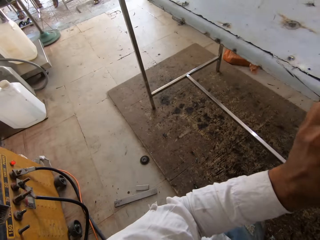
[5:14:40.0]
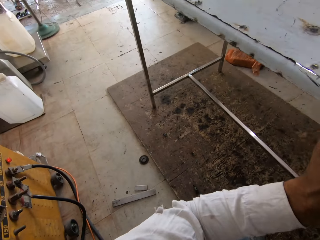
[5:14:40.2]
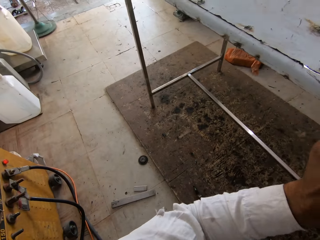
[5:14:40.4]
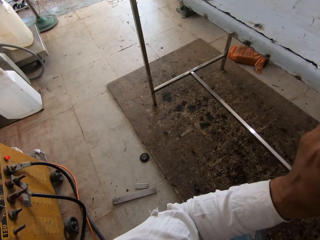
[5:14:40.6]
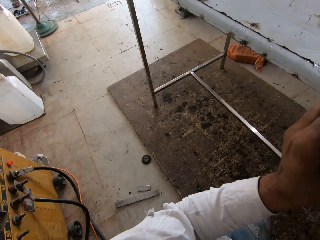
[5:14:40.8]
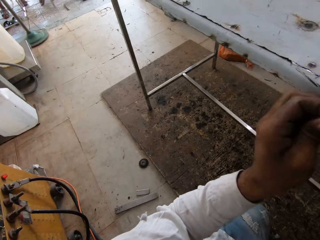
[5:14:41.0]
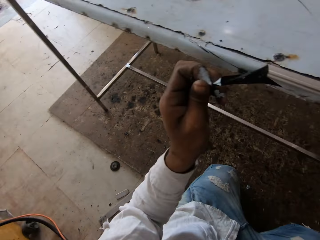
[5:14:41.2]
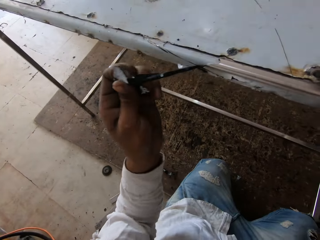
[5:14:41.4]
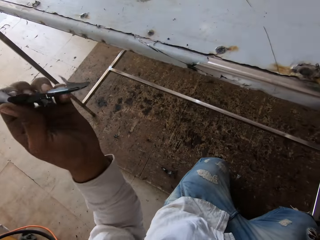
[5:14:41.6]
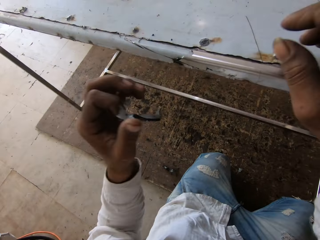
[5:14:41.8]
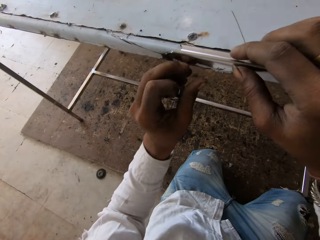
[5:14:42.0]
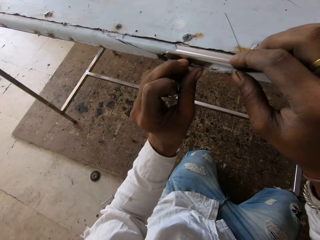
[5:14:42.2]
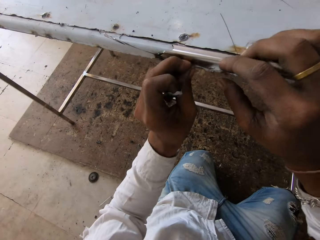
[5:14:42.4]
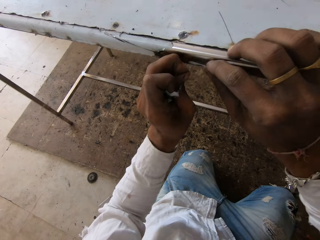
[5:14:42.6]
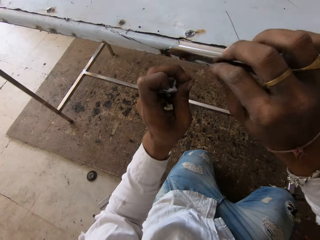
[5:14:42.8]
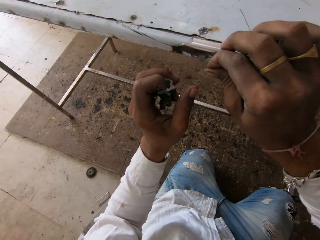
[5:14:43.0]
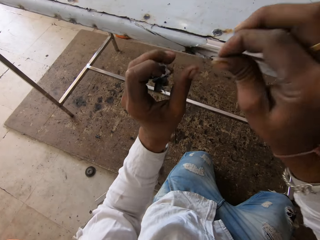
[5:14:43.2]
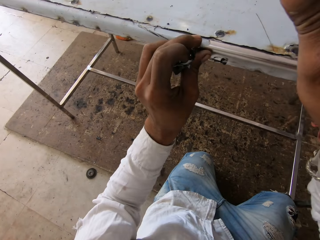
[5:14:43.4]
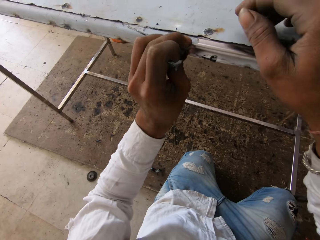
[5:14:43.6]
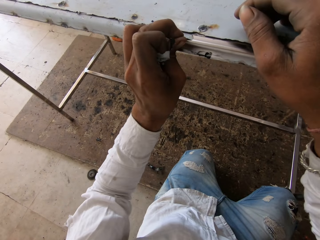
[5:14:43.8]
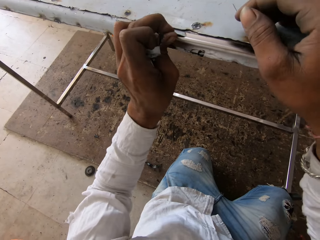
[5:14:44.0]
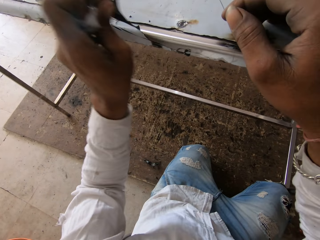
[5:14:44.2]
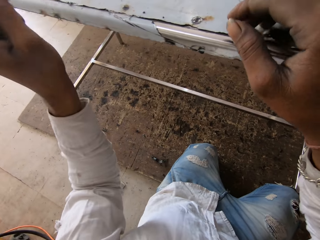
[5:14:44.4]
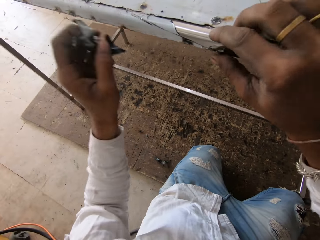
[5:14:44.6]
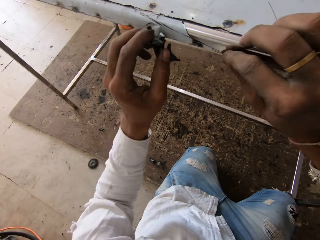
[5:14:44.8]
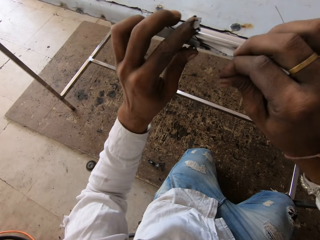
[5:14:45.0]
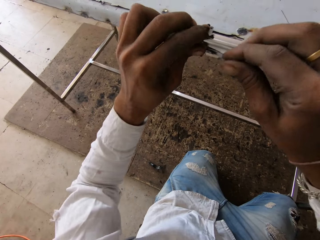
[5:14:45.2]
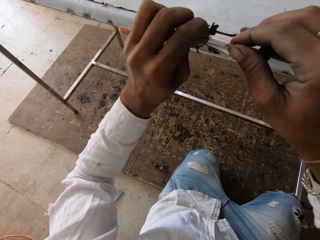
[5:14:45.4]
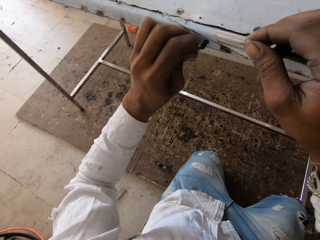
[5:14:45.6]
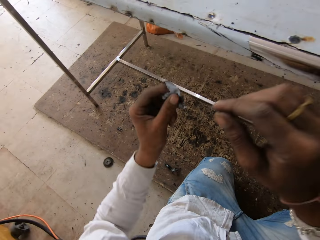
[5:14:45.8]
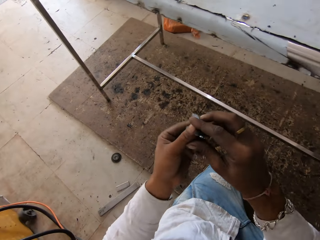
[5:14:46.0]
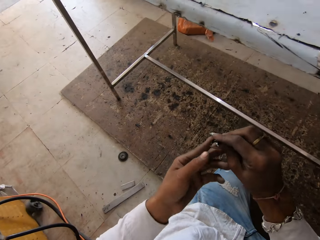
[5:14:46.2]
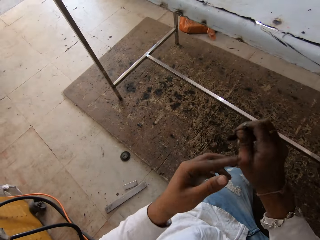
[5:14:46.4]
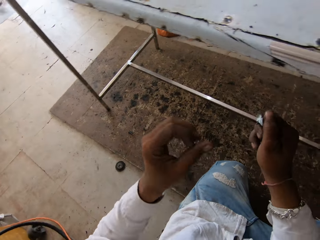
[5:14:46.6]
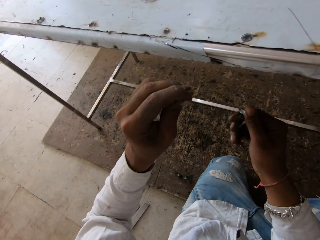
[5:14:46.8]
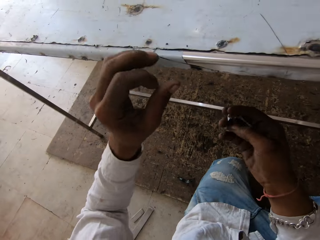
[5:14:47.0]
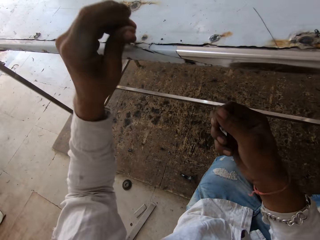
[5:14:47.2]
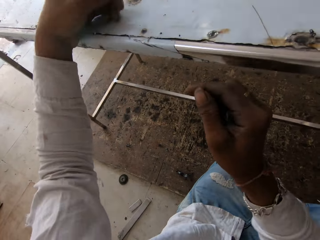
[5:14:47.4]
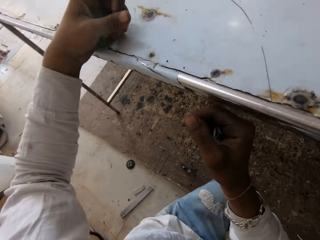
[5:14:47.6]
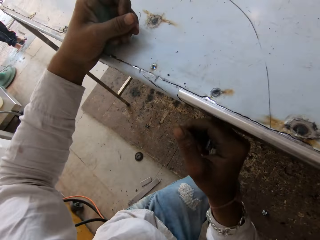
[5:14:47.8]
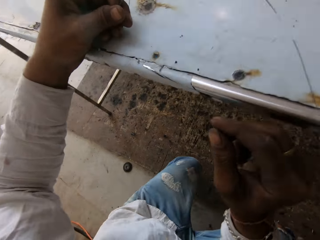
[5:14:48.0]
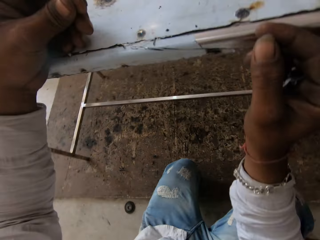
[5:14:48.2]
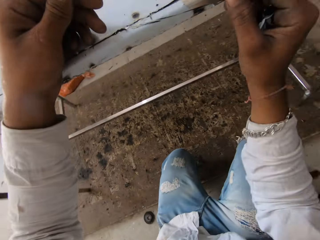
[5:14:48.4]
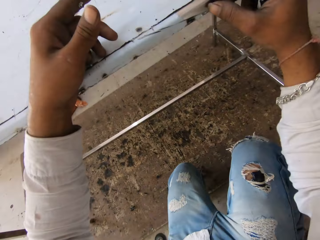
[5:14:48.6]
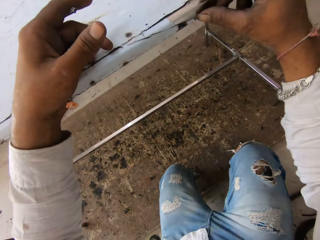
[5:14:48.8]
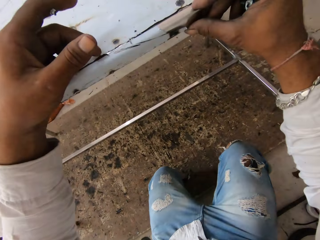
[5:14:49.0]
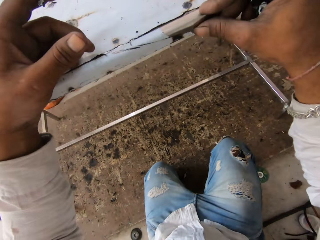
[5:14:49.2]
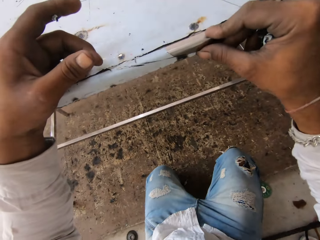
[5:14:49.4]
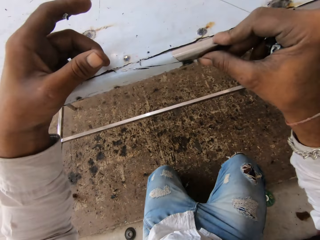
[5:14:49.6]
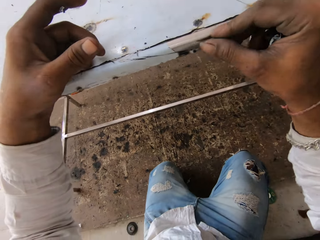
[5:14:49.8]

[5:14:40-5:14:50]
The camera wearer removes tape from the table. They do so again. They fold the tape.

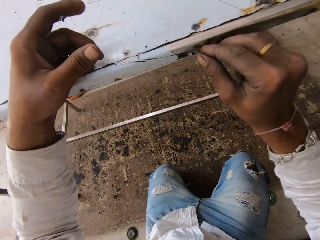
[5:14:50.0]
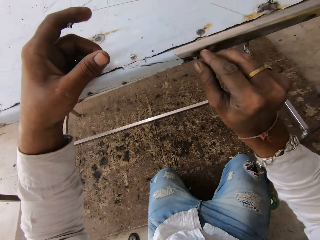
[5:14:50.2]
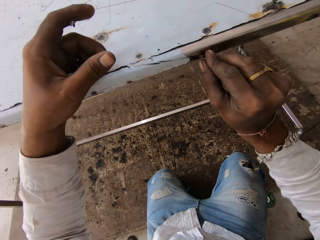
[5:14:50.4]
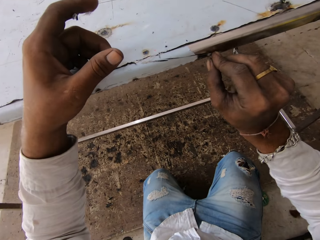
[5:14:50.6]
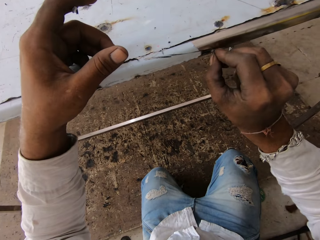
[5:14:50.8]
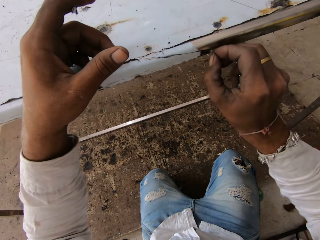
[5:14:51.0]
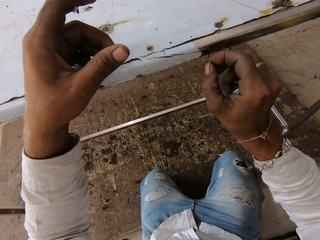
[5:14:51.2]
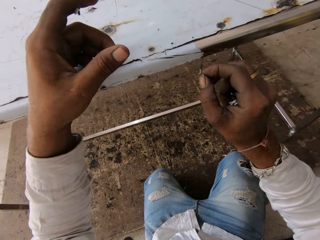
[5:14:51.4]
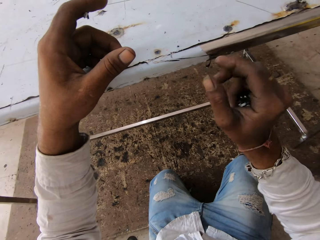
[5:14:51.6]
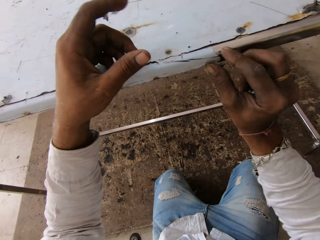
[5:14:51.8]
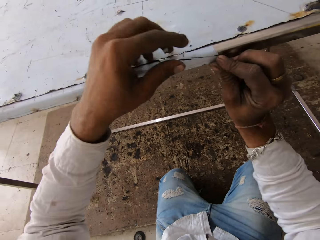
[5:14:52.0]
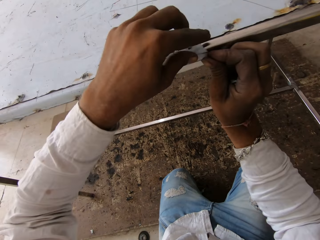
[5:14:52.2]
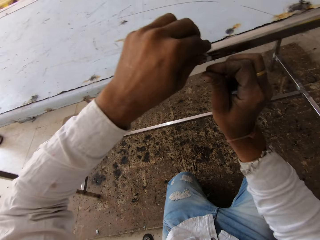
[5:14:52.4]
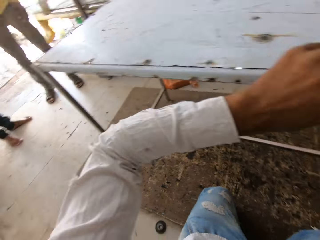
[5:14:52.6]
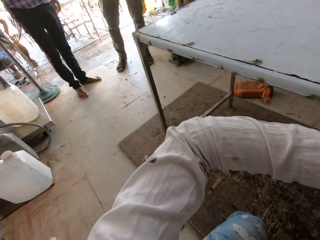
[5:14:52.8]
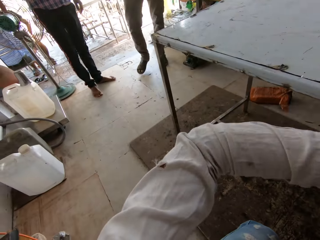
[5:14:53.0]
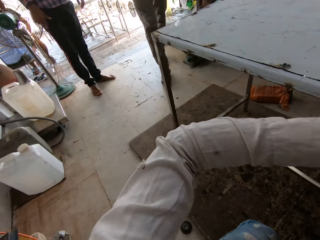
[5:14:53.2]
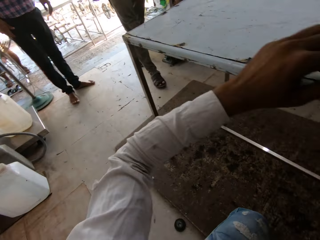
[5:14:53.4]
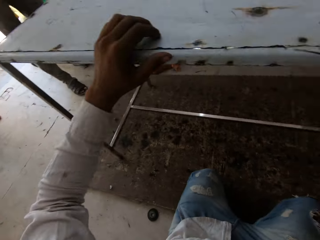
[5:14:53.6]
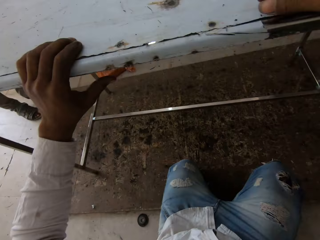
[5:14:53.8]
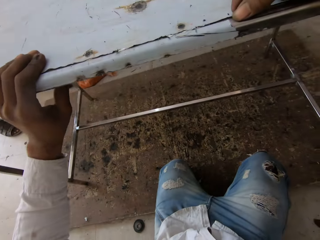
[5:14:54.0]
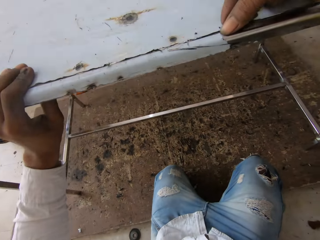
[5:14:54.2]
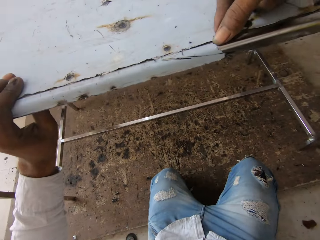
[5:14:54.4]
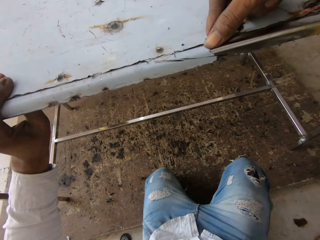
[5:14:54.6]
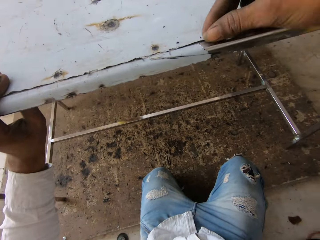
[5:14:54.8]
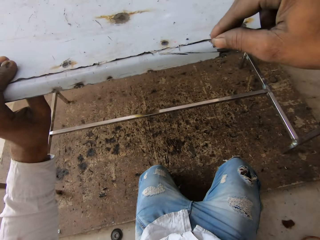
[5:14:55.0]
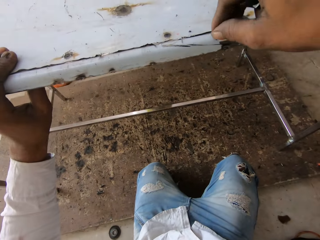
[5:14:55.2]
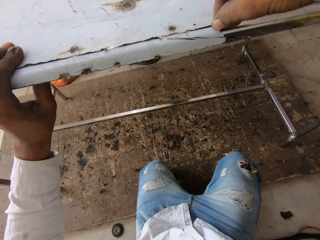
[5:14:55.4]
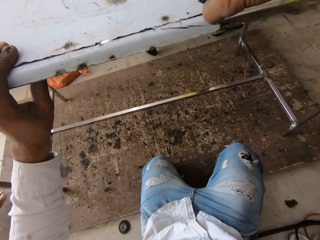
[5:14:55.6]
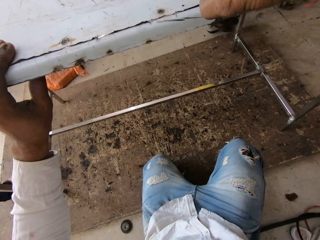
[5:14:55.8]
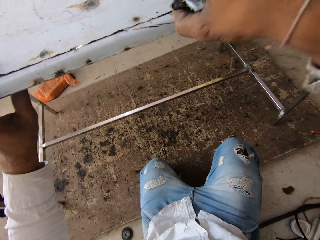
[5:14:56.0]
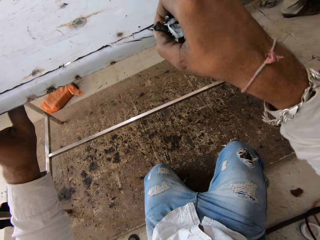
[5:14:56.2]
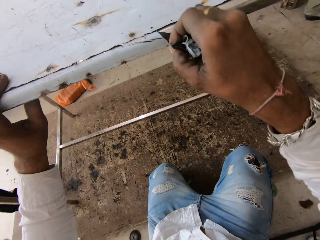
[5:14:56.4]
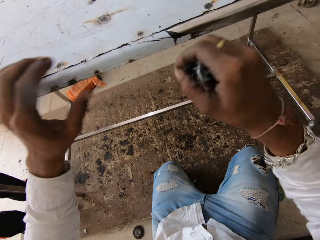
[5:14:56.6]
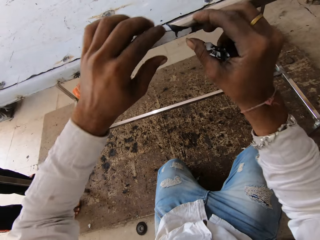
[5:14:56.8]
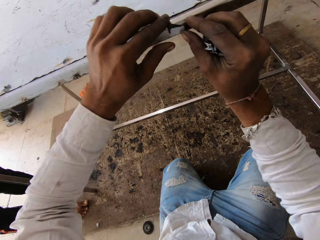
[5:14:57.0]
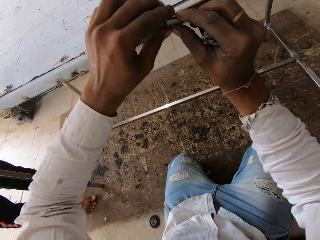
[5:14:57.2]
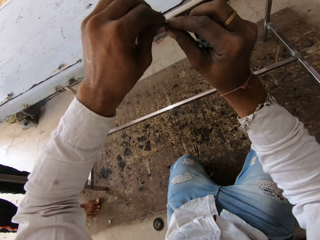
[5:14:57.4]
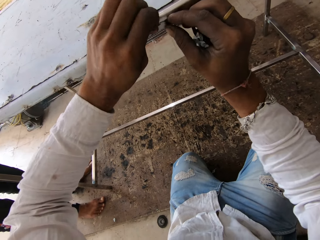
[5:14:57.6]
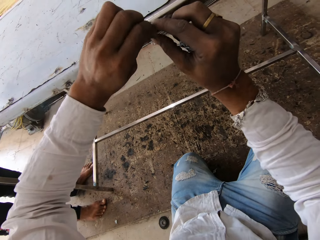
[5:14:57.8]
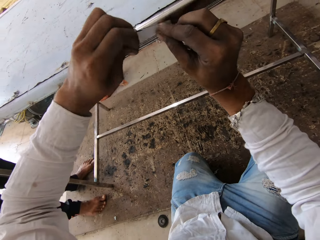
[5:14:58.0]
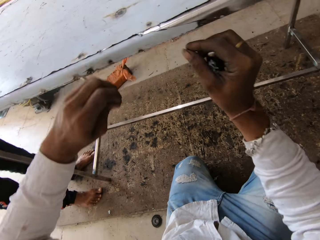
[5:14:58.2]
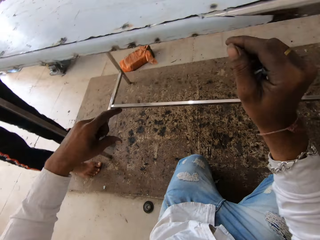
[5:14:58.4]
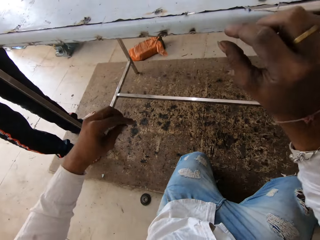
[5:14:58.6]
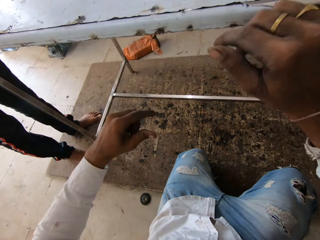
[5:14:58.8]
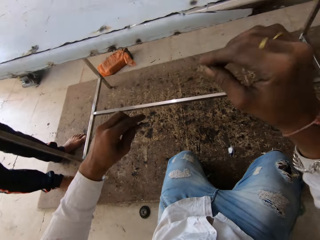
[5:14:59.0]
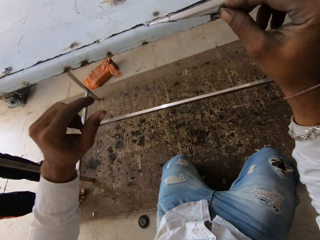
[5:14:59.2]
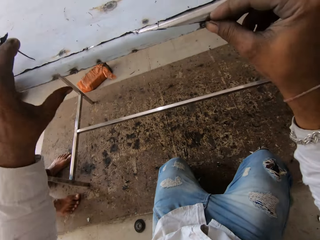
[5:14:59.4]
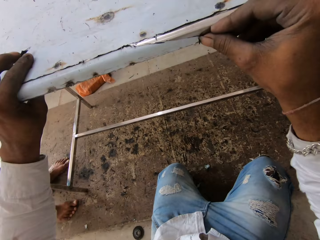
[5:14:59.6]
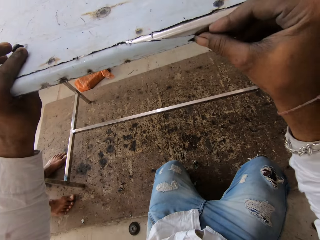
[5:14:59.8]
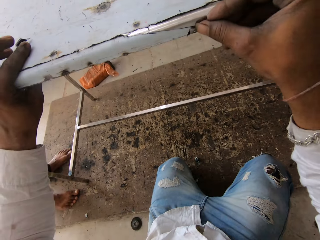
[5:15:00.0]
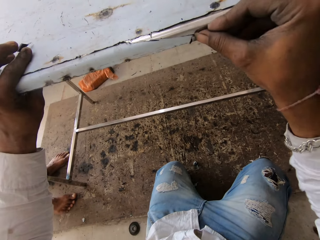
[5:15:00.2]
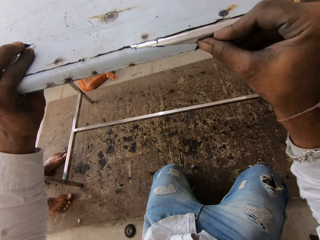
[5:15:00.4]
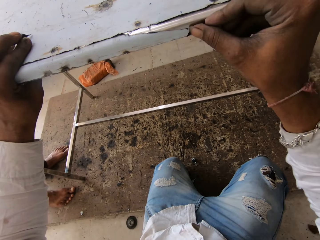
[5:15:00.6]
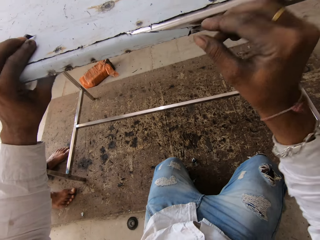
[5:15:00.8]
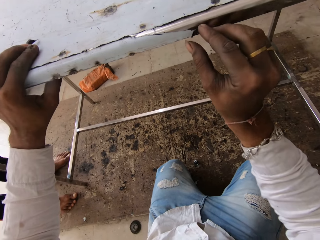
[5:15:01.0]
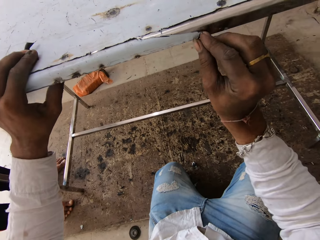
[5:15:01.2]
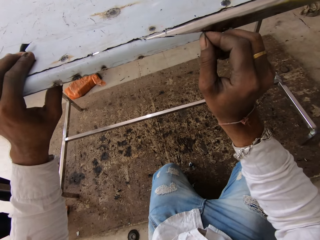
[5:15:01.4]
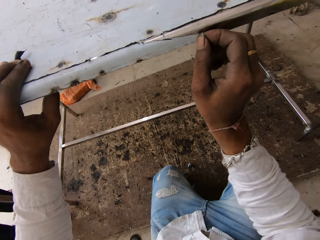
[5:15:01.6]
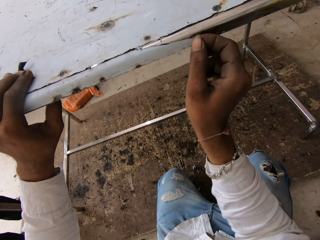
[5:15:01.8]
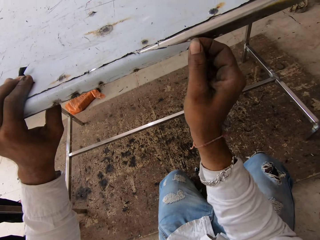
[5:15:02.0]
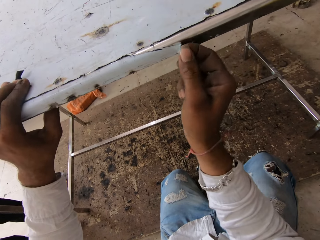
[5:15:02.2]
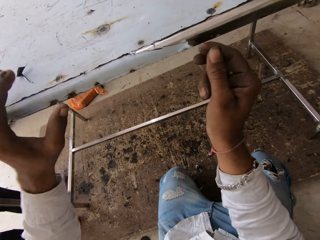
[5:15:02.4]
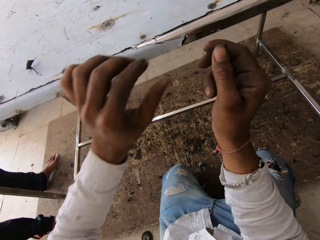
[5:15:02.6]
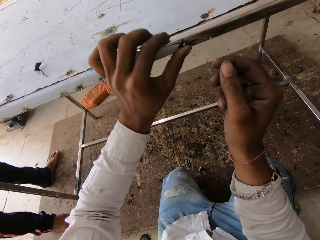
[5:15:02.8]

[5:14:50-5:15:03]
The camera wearer removes tape from the table. They do so again.
